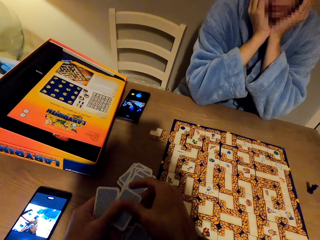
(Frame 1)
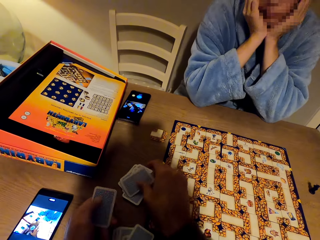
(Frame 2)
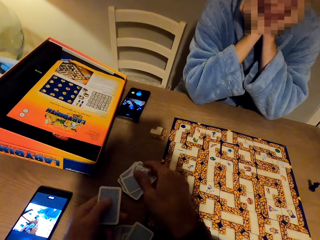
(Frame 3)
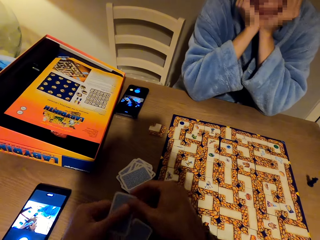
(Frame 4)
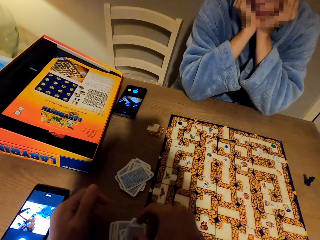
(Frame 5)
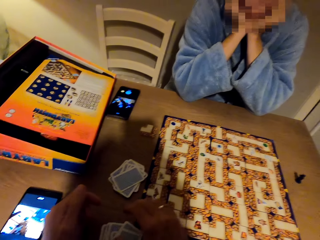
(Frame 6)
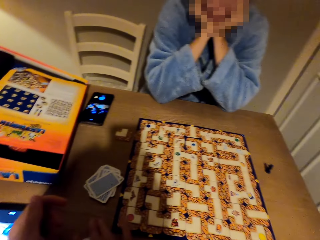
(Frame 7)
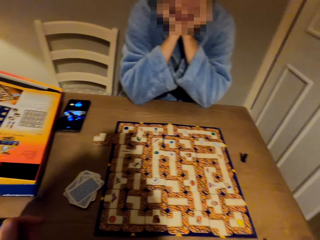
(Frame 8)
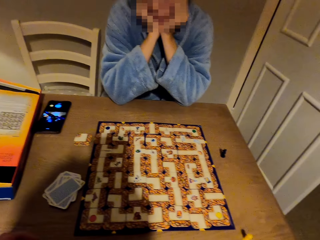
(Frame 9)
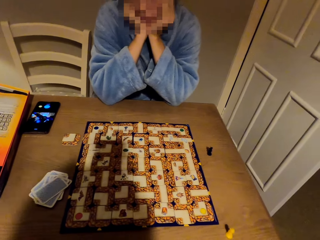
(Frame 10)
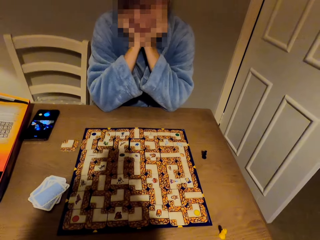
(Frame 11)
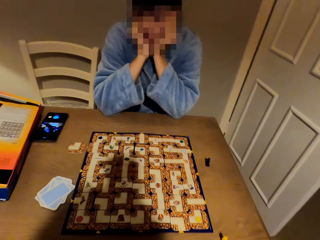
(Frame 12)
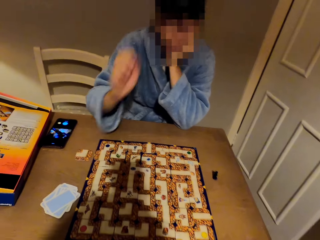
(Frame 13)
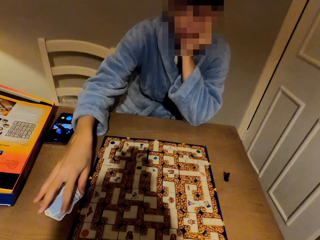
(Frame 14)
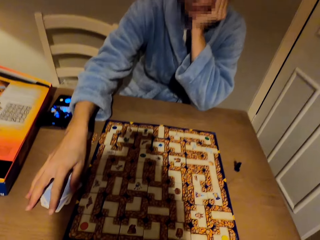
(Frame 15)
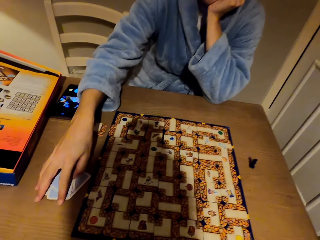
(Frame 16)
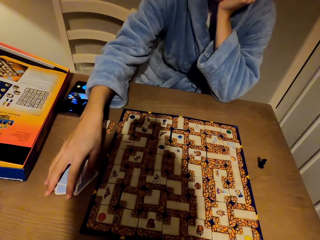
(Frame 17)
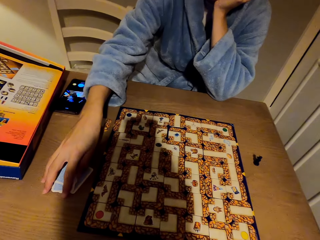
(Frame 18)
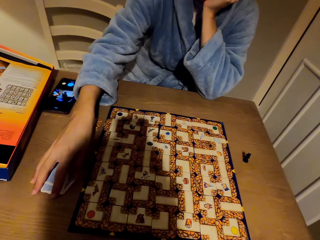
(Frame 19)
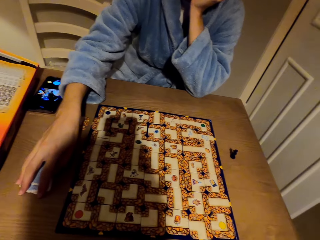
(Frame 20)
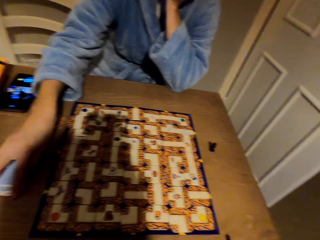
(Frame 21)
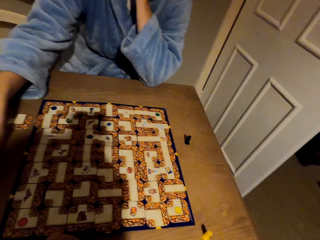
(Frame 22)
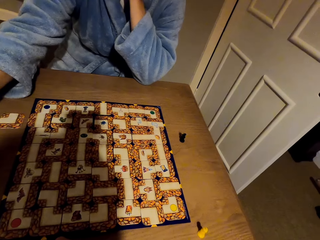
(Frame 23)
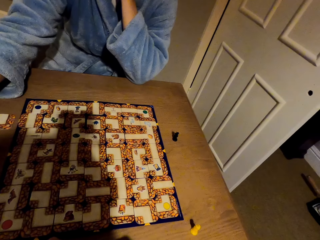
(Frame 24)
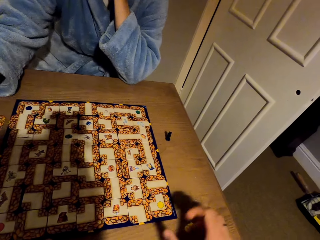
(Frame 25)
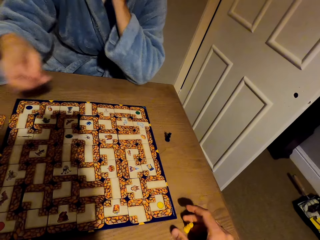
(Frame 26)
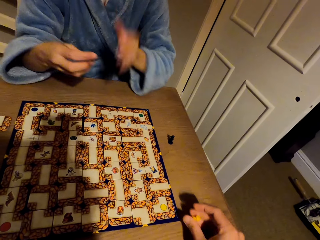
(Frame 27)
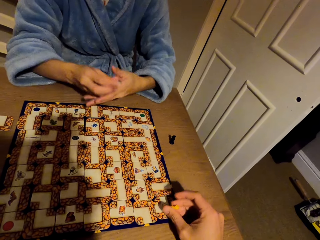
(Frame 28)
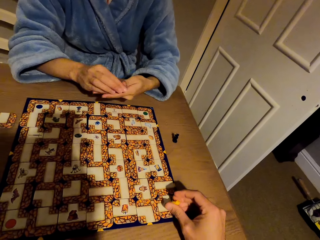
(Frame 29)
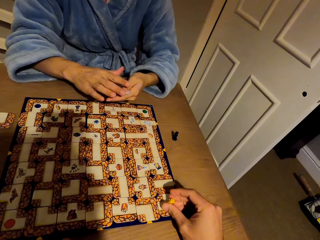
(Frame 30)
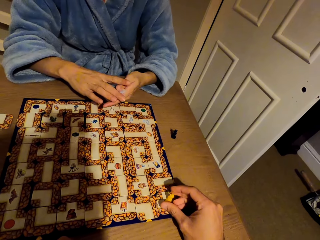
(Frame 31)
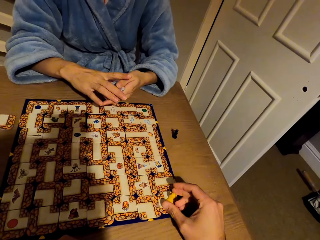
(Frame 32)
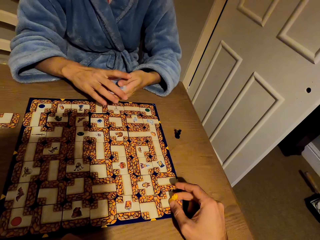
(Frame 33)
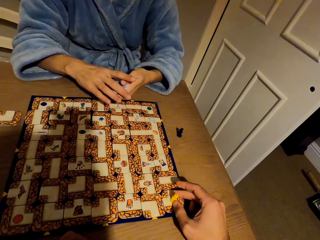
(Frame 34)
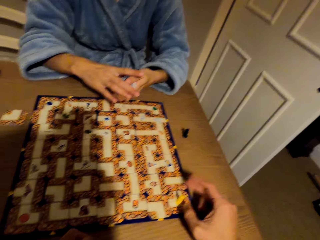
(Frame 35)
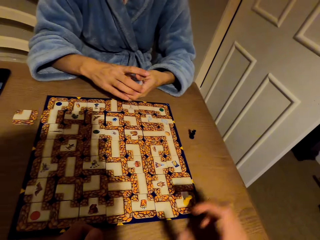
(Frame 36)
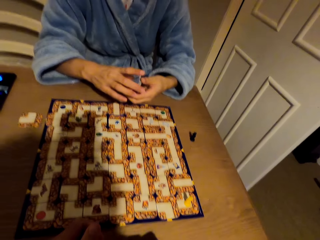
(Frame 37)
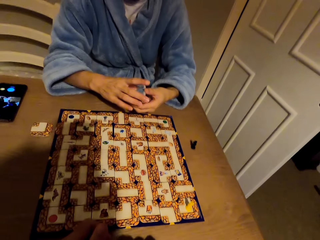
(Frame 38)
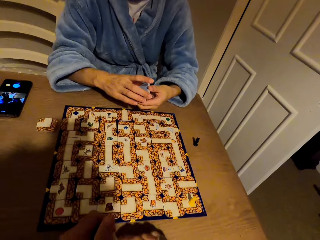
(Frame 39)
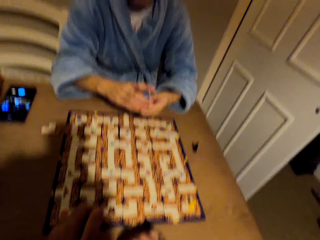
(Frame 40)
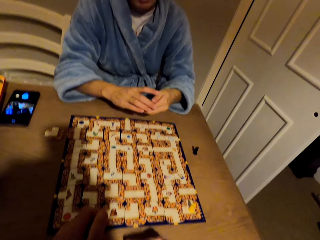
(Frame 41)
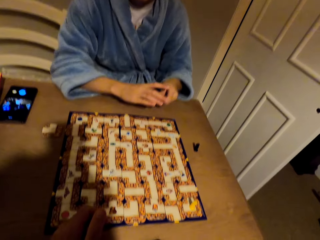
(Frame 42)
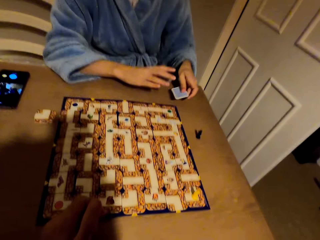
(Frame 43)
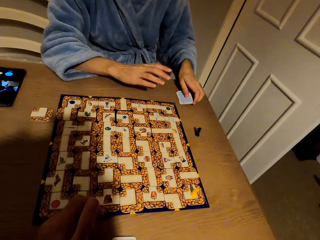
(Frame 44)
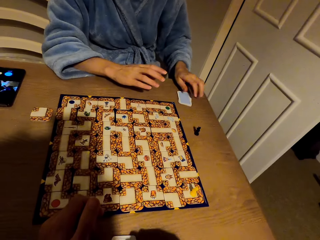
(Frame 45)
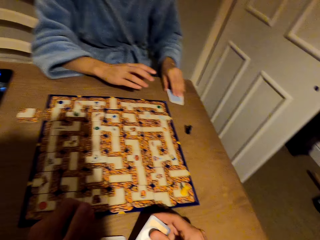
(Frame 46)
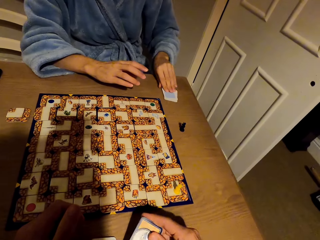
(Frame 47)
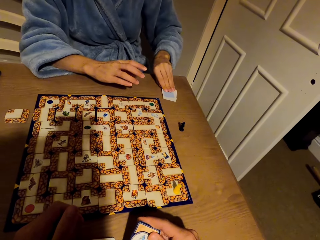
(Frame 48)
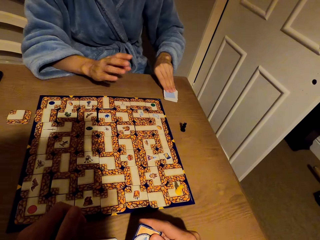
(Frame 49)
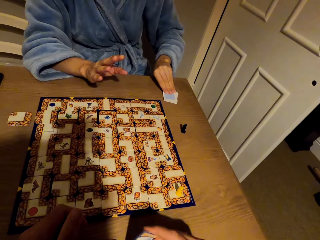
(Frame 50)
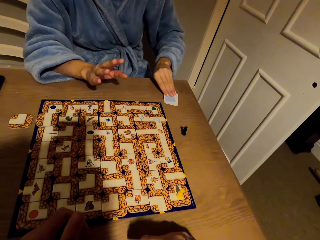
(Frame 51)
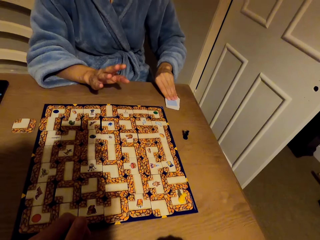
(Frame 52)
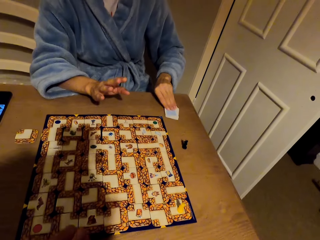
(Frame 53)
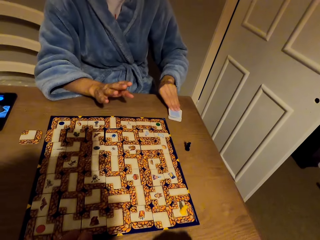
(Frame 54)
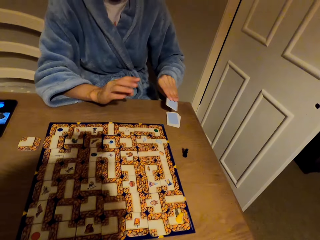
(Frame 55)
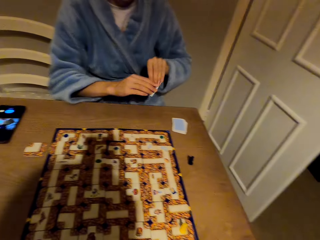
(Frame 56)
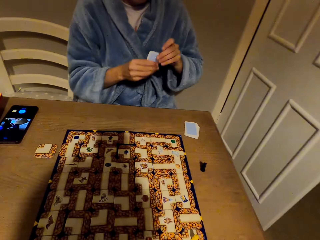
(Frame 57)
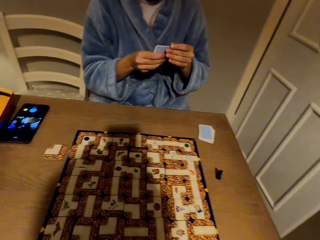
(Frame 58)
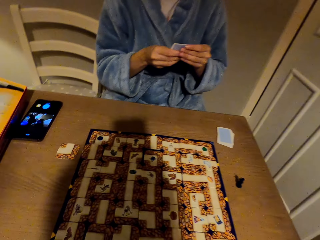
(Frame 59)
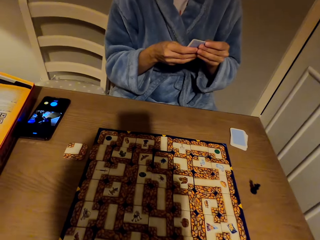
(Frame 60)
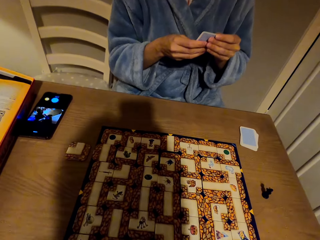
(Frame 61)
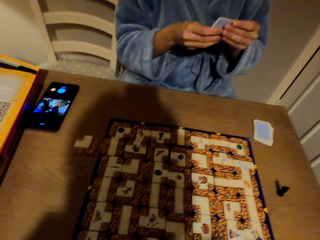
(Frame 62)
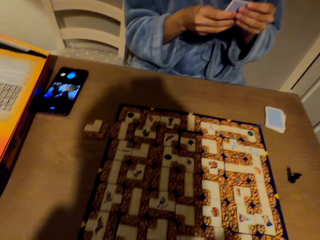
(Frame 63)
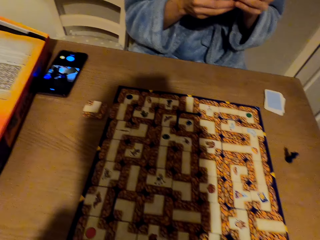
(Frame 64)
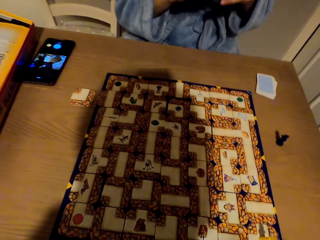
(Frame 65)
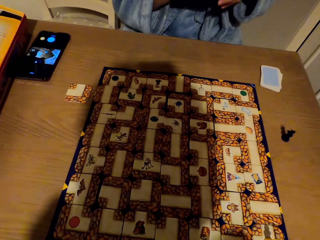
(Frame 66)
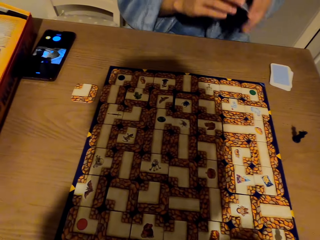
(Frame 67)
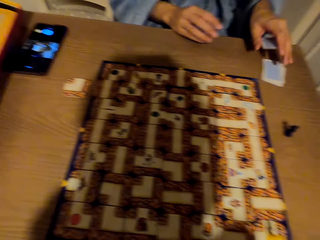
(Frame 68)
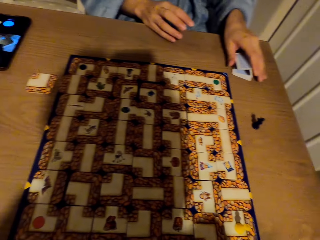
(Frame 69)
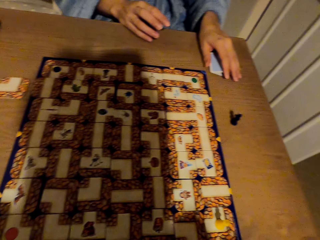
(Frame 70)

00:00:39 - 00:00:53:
A person leans on the table and stares at the labyrinth board game. The camera wearer looks around. The person picks the cards from the table with the right hand. The camera wearer picks the labyrinth token. The person adjusts the cards. The camera wearer drops the pawn on the labyrinth board with the right hand. The person drops the cards on the table with the left hand. The camera wearer holds the card. The person picks the card from the table with the left hand and stares at the card. The camera wearer looks around.

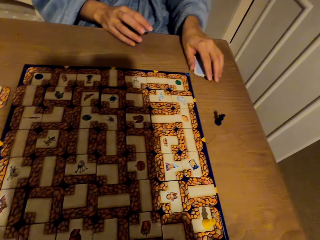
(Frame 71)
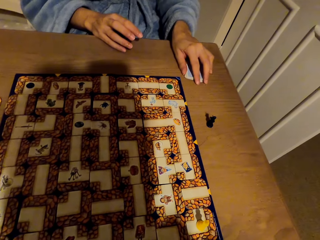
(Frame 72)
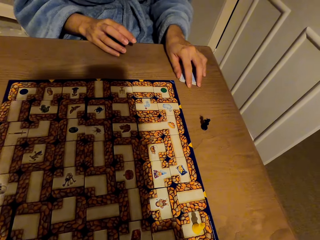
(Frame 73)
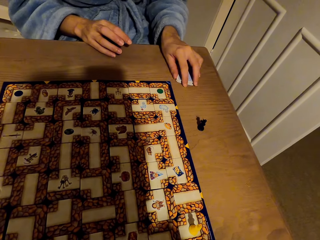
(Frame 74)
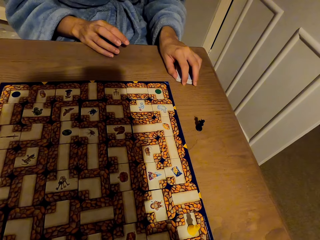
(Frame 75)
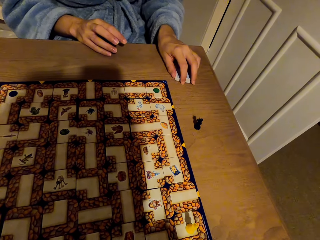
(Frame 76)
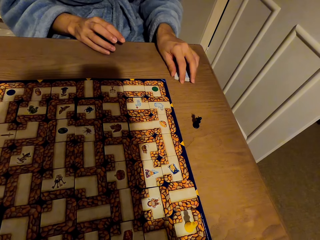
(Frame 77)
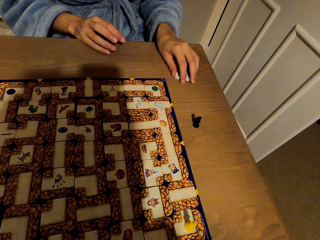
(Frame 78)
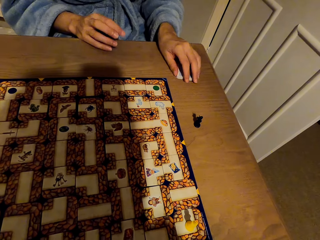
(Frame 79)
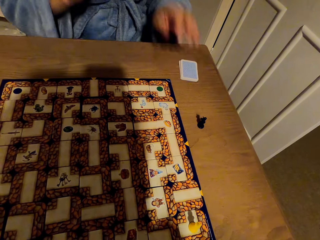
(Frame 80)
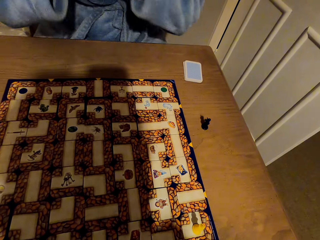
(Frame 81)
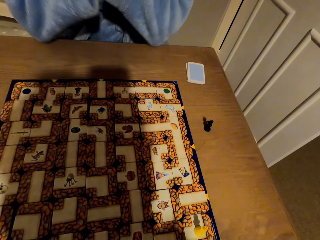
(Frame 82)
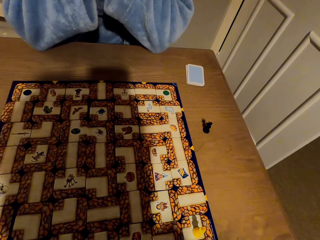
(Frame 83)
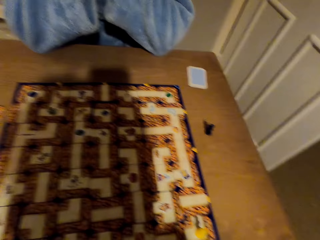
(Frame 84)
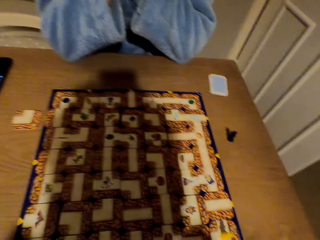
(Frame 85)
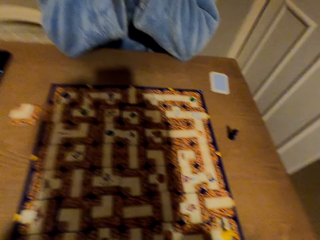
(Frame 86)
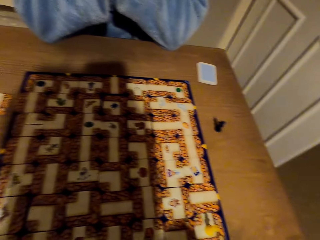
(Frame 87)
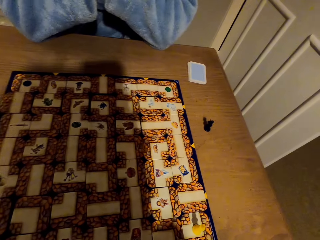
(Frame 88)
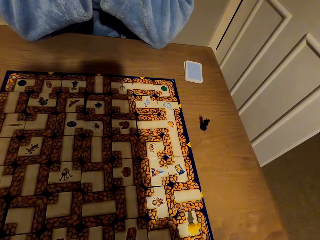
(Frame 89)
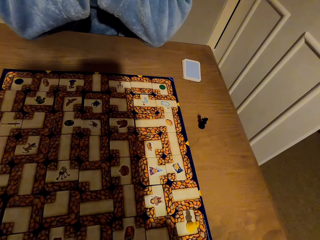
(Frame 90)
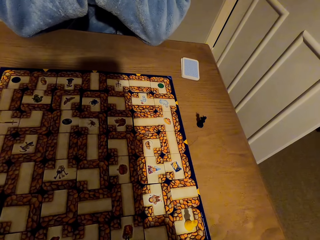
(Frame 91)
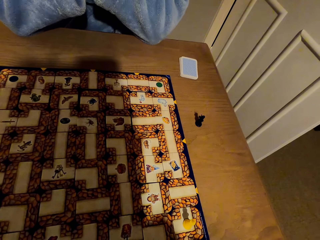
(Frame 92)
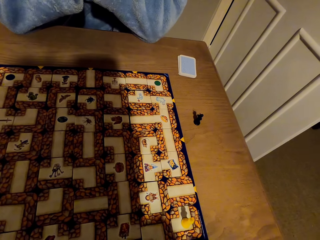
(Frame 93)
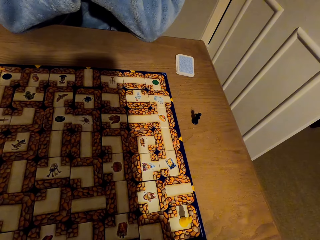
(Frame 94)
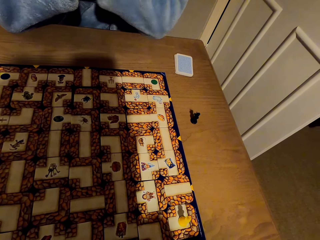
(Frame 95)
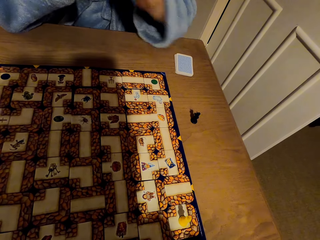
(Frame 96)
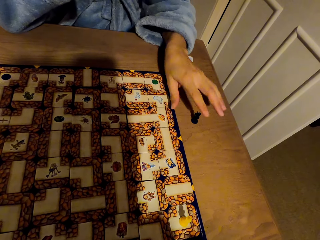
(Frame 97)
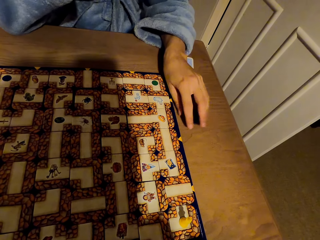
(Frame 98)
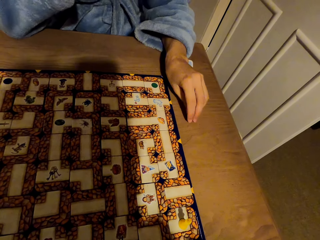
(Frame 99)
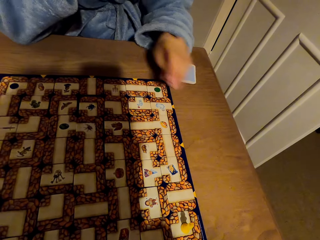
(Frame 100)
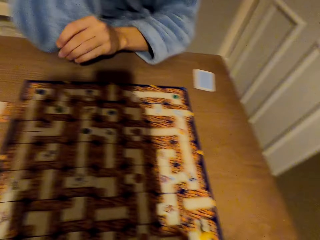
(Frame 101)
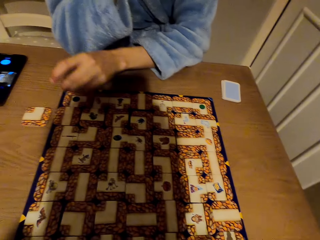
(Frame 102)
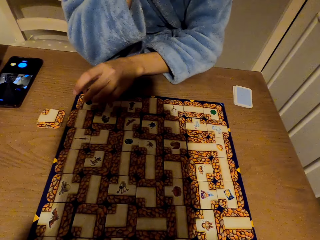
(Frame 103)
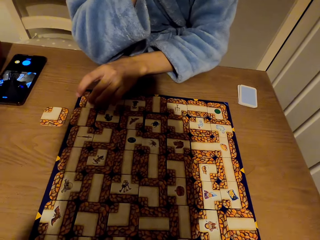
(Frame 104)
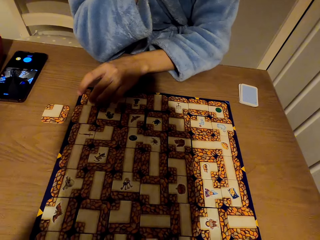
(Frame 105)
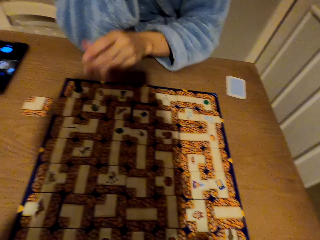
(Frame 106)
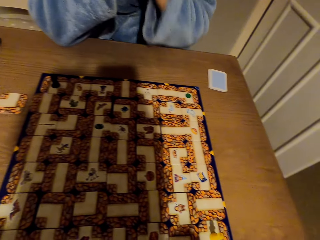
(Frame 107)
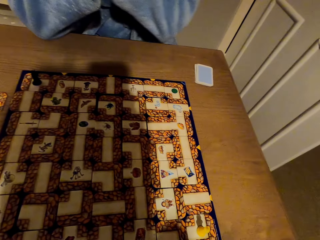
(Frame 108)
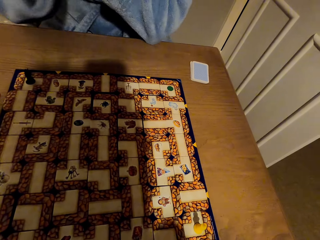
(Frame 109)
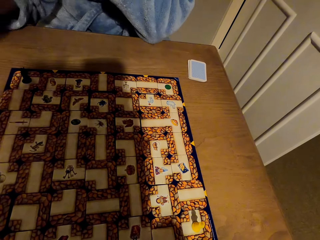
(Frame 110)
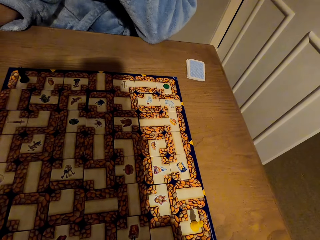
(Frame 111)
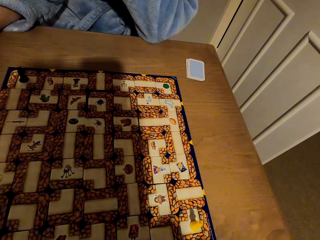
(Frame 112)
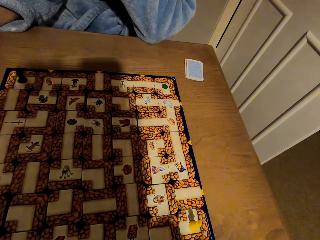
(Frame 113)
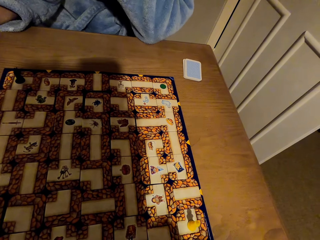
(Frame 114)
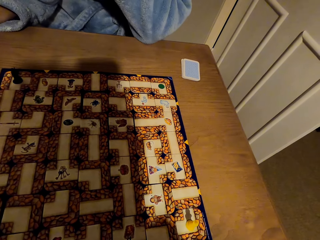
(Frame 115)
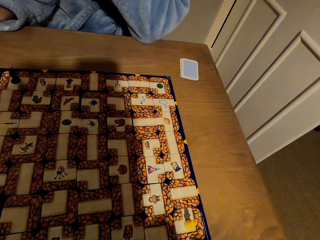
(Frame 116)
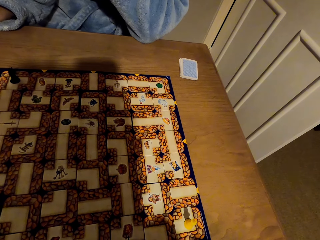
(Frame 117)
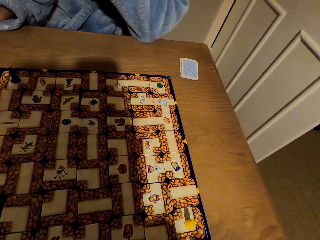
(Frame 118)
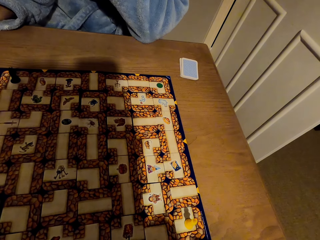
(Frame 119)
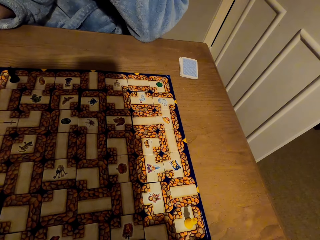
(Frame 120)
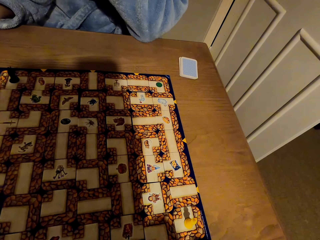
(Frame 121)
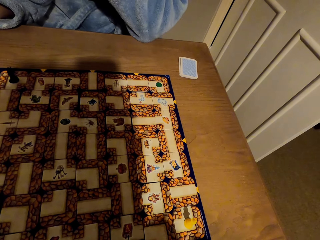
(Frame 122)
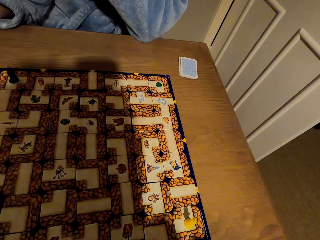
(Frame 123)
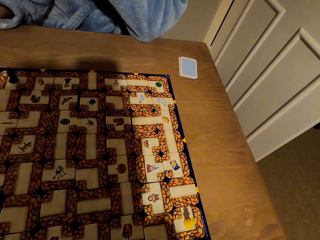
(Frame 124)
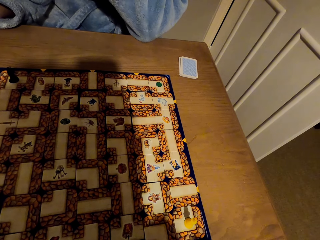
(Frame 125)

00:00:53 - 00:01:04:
A person drops the cards on the table with the left hand. The person stares at the labyrinth board game and folds the hands on the table. The person picks a pawn from the table with the left hand and places the pawn on the labyrinth board with the left hand. The person stares at the labyrinth board game.
